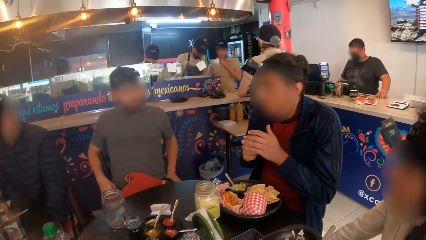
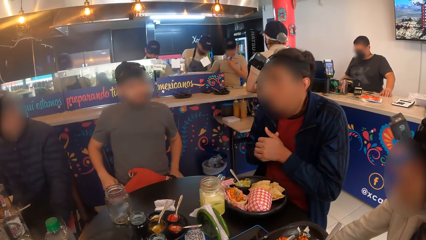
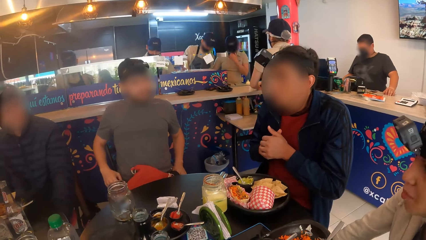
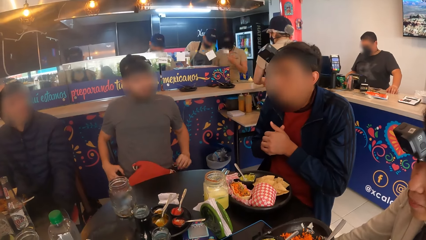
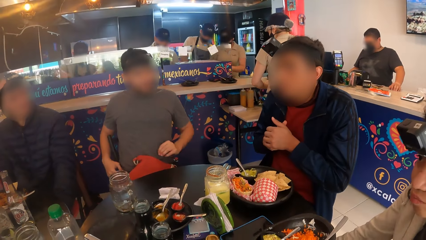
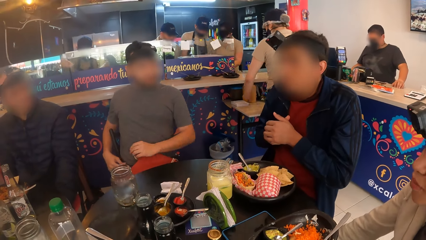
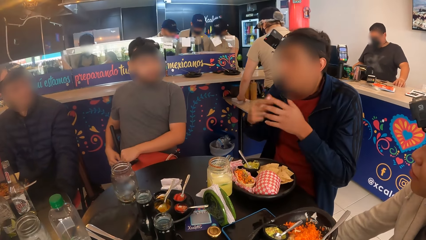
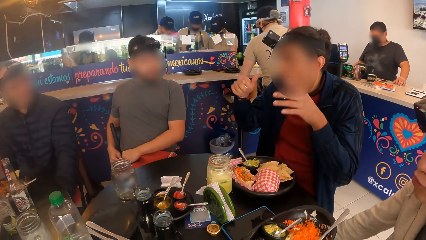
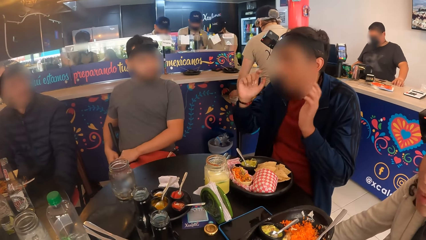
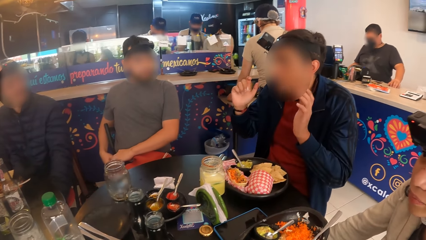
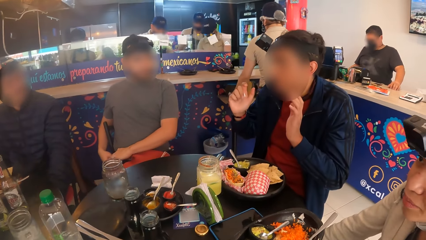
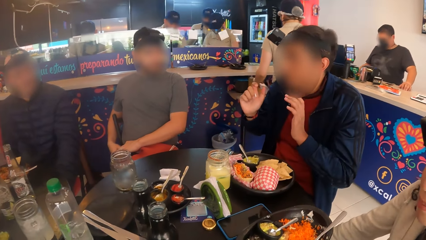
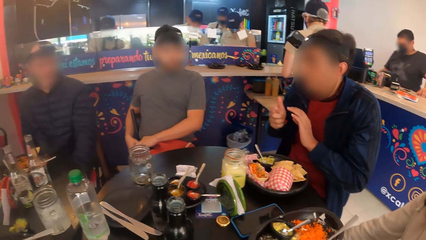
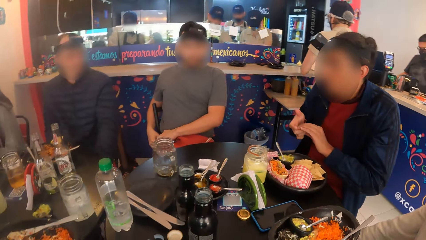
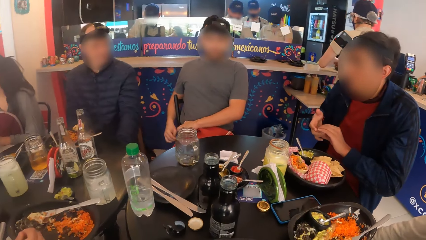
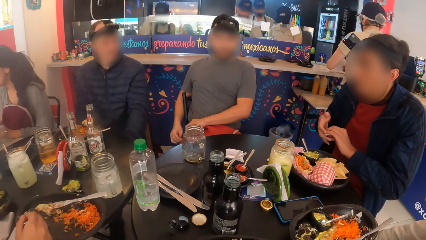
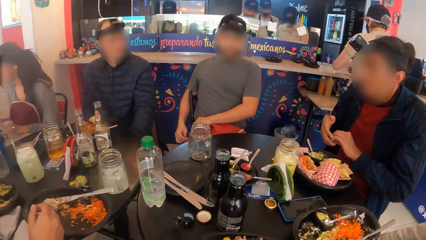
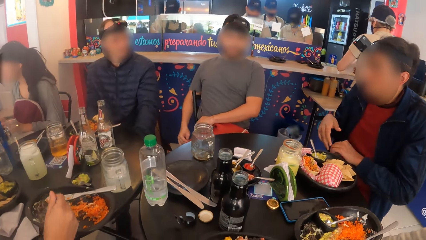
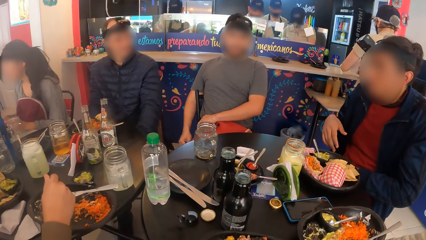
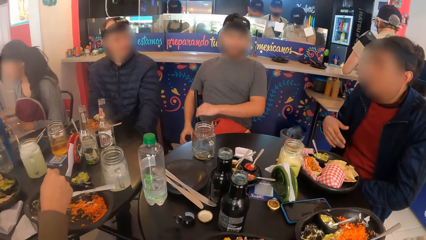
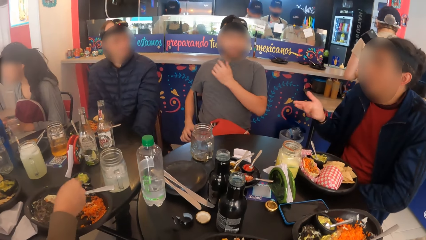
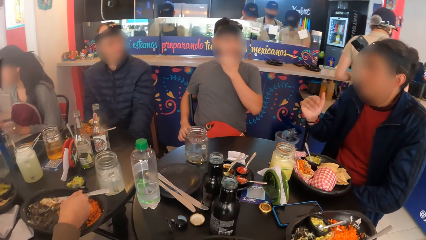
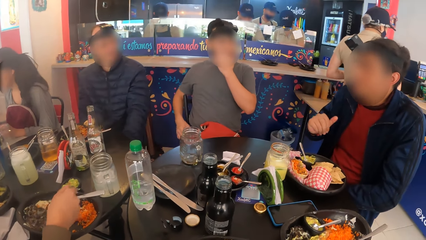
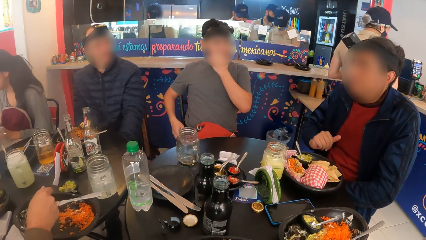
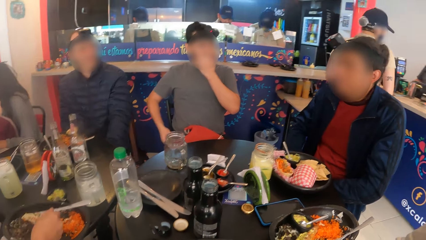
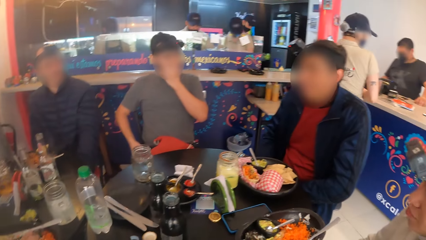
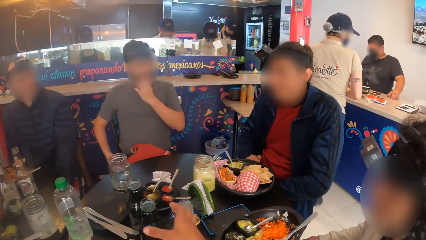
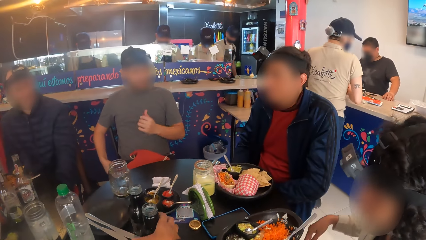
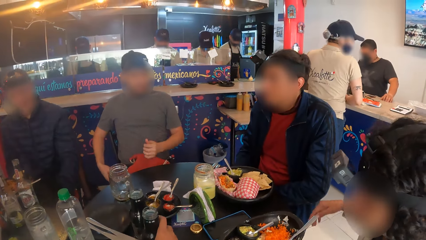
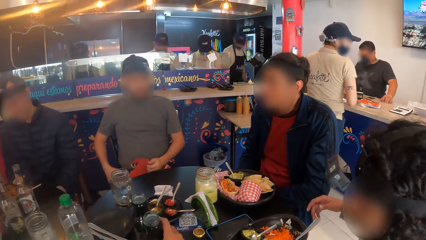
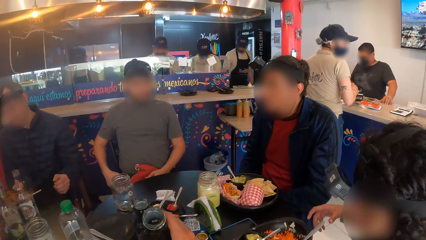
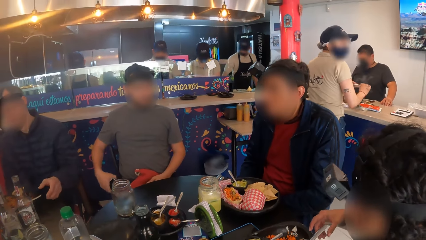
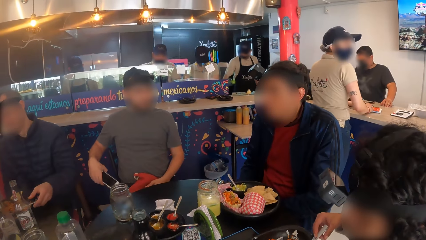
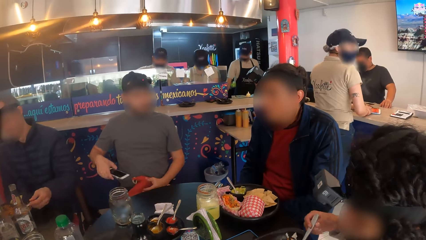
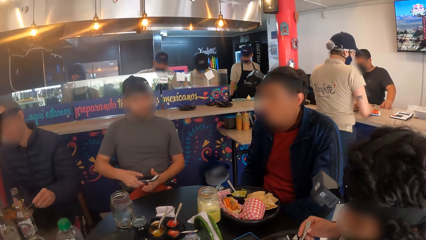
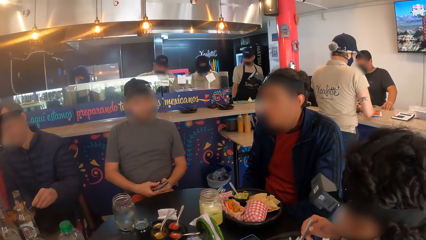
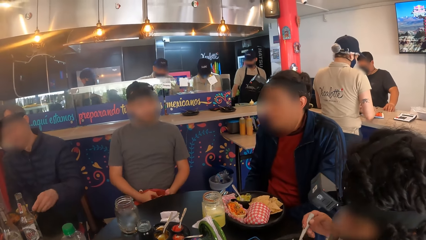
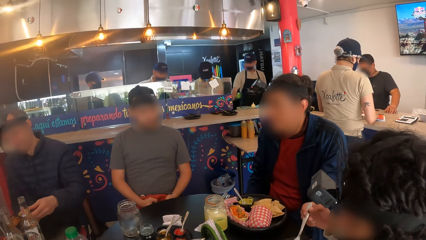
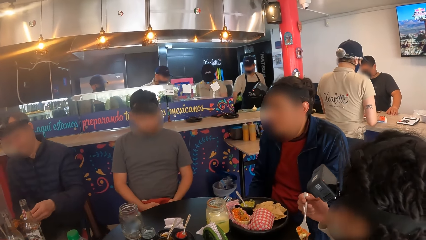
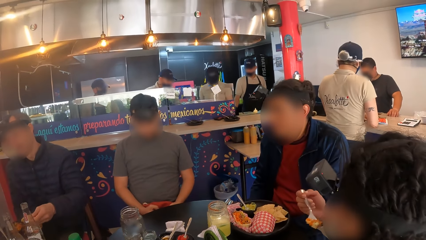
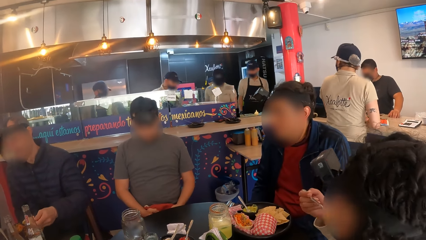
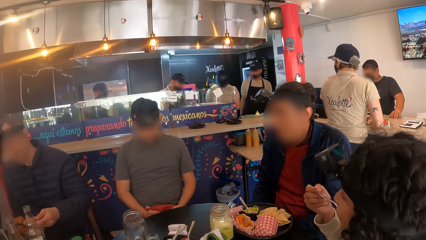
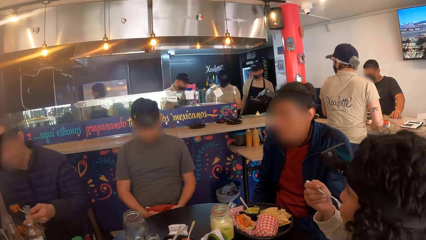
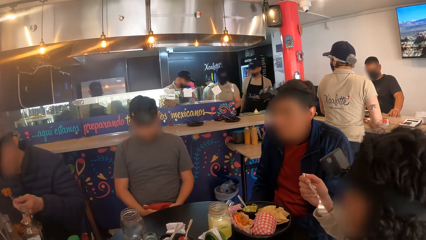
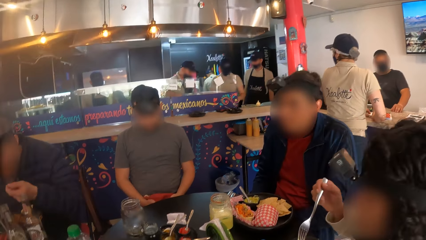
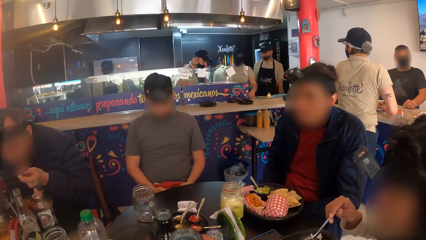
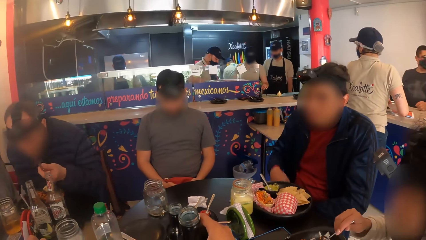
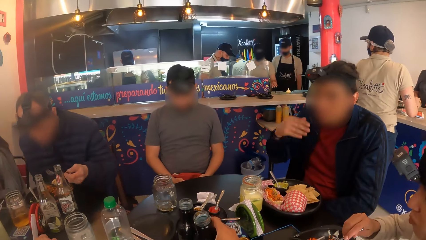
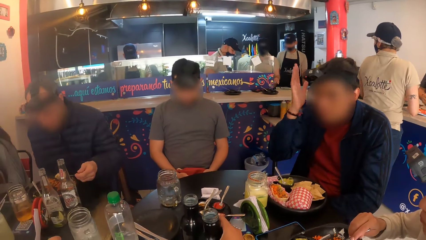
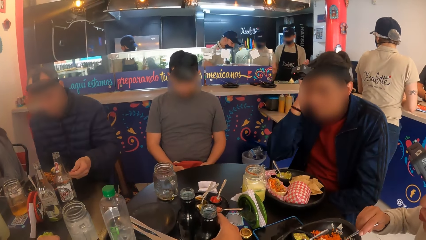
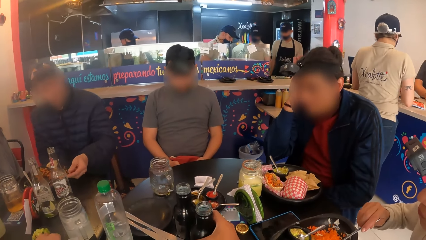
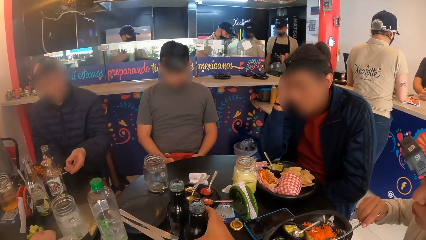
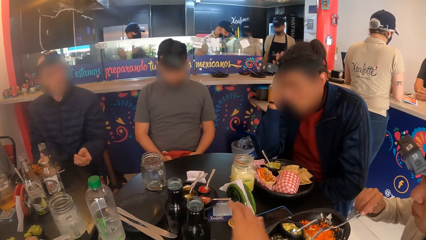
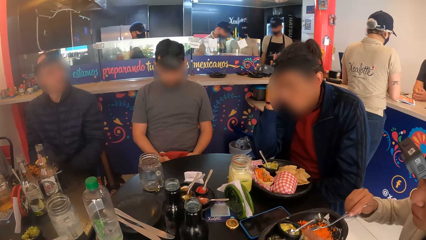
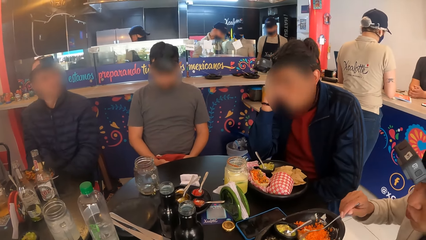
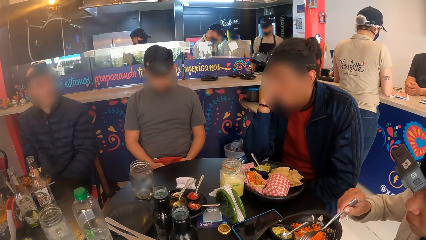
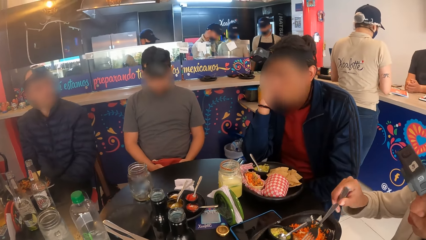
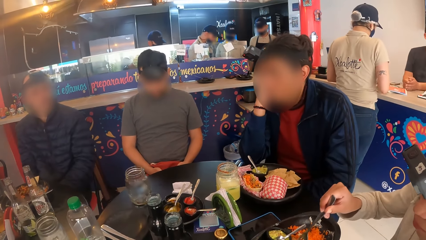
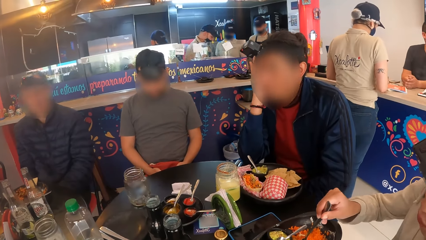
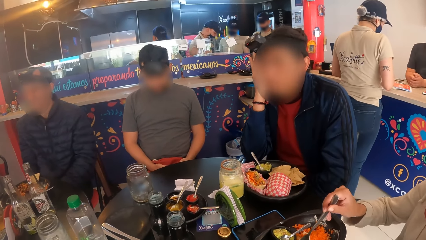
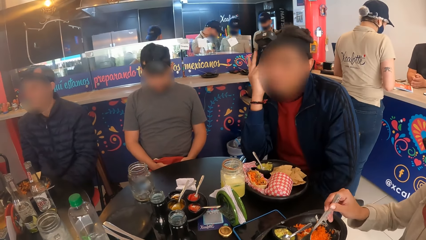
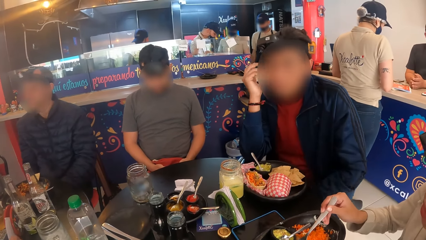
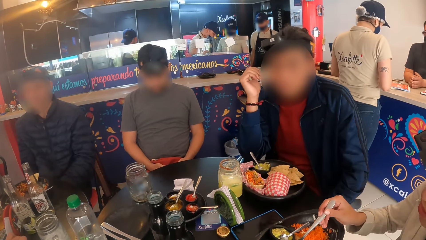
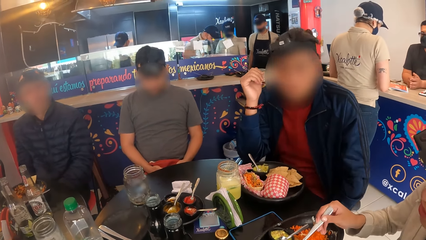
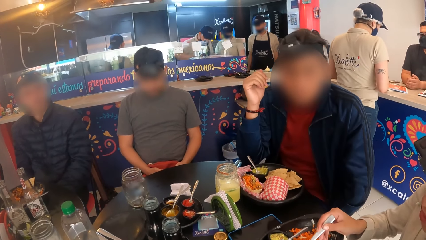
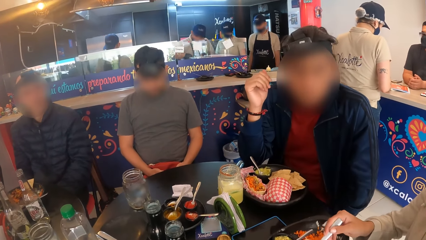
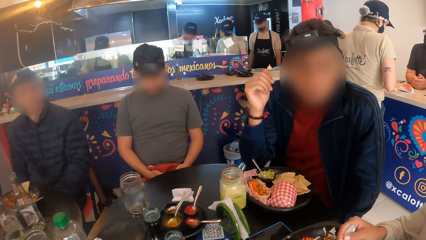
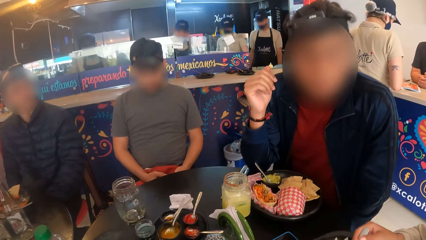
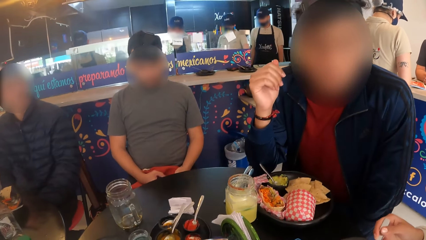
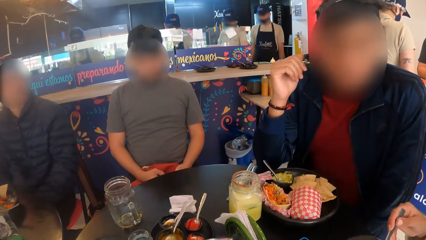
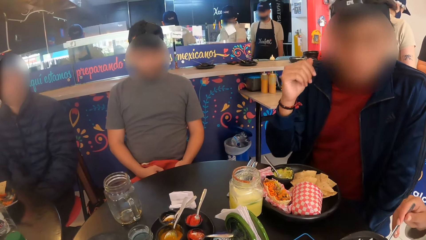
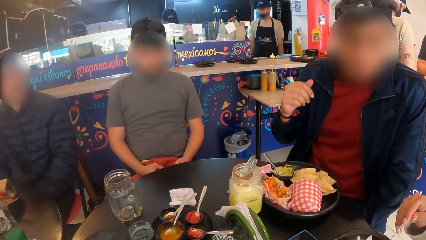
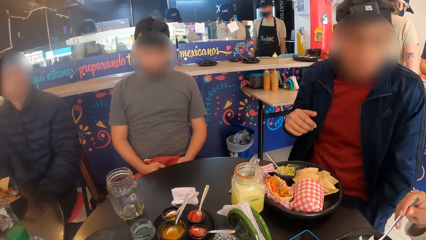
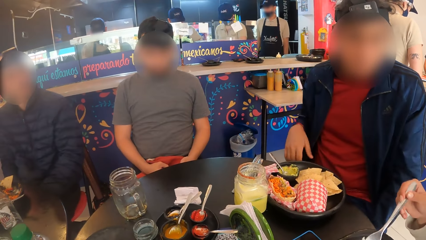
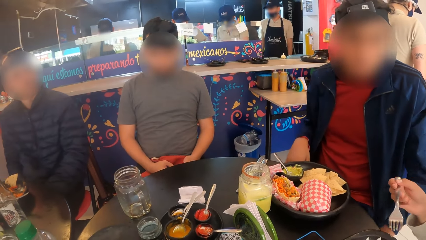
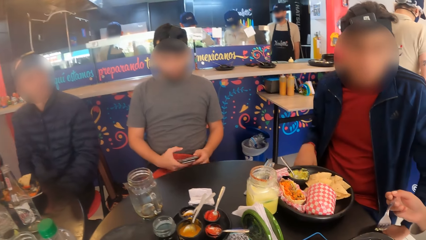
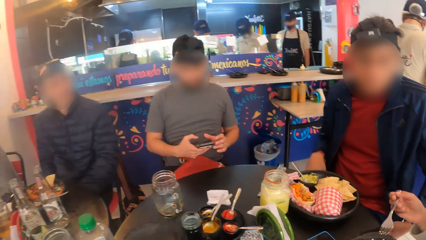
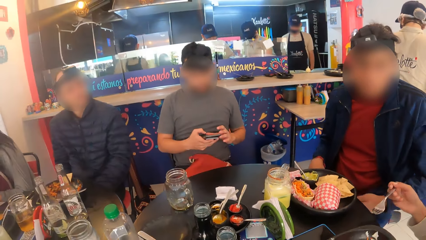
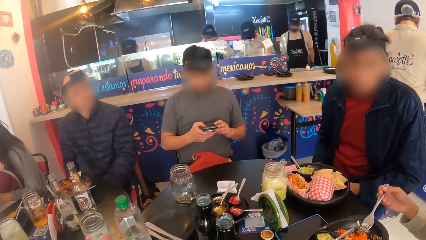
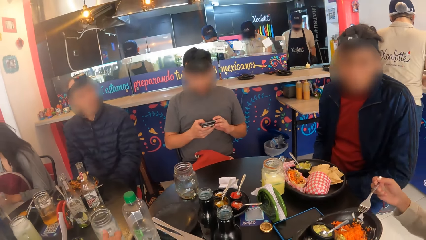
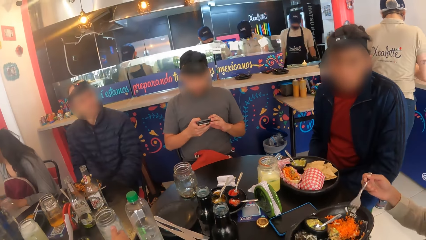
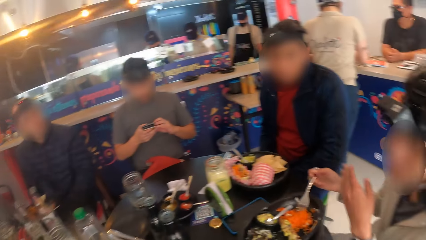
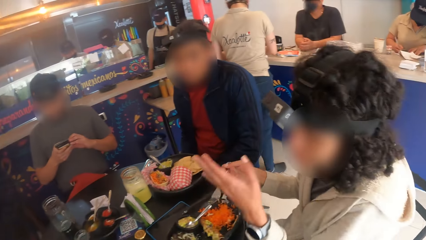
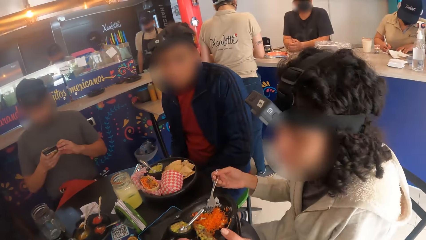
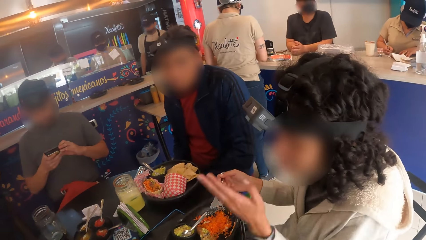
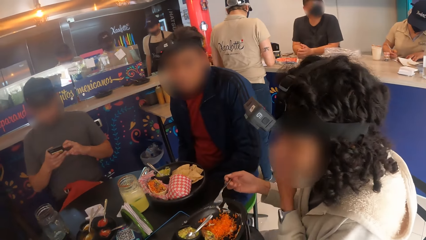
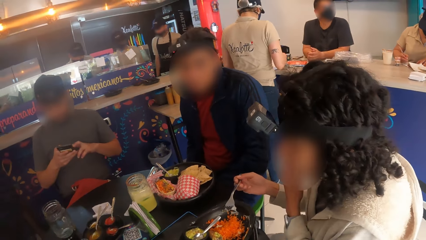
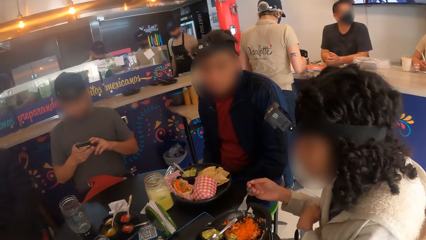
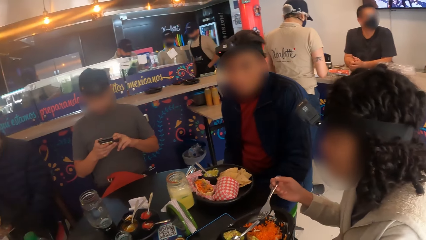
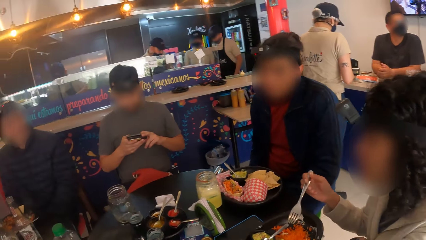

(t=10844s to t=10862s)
The camera wearer carries a bottle of juice with his right hand. A man removes a phone from his pocket with his right hand. A woman puts a salad in her mouth with the fork in her right hand. The first man uses the phone. Another man carries rice with the fork in his left hand and puts the rice in his mouth. The camera wearer drops the bottle of juice on the table with his right hand. The second man drops the fork on the plate with his left hand. The woman uses the fork. The first man uses the phone in his right hand.
